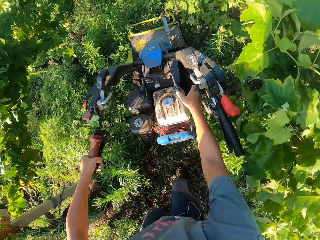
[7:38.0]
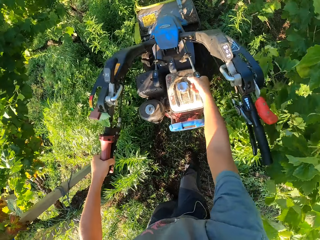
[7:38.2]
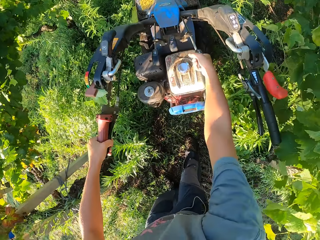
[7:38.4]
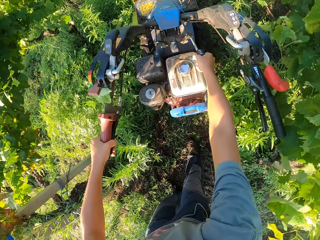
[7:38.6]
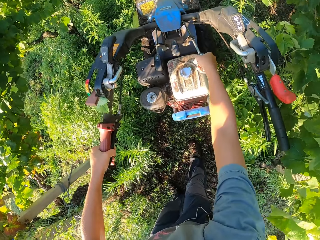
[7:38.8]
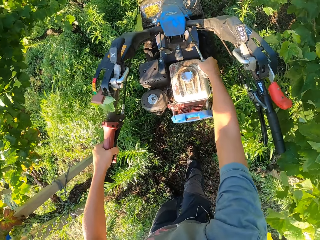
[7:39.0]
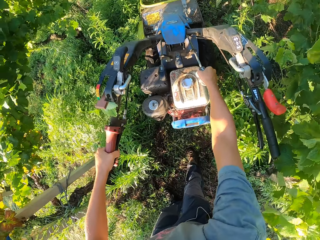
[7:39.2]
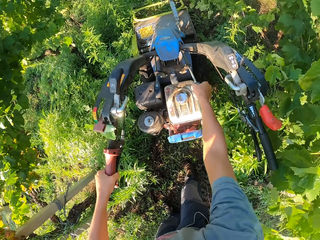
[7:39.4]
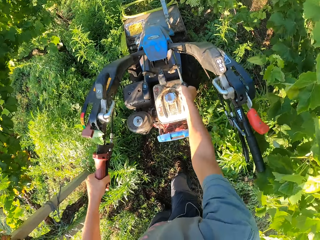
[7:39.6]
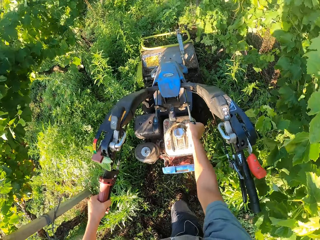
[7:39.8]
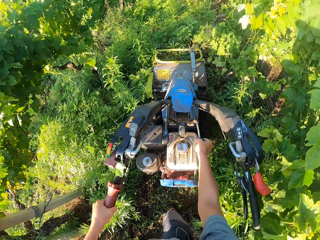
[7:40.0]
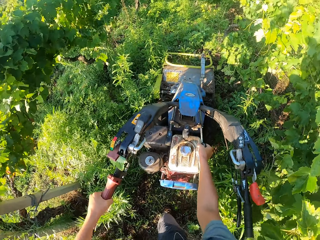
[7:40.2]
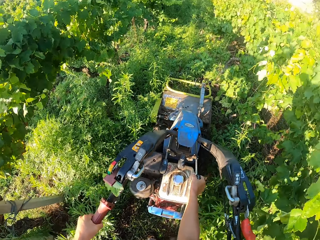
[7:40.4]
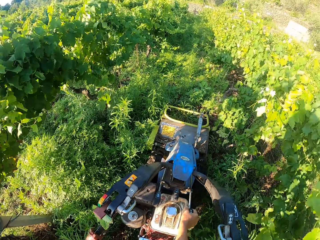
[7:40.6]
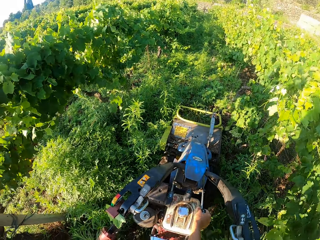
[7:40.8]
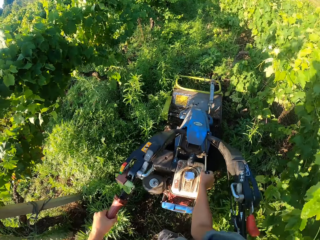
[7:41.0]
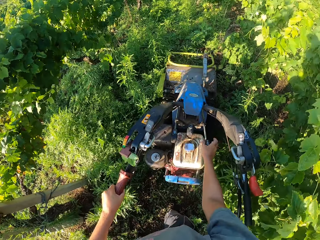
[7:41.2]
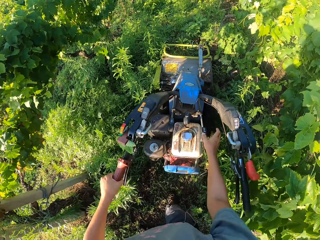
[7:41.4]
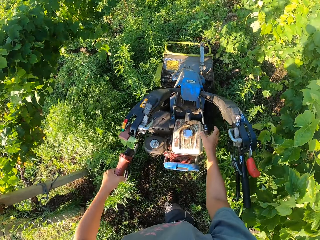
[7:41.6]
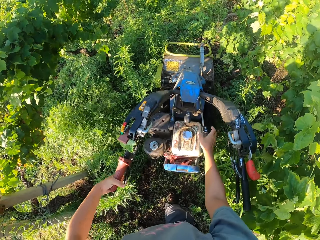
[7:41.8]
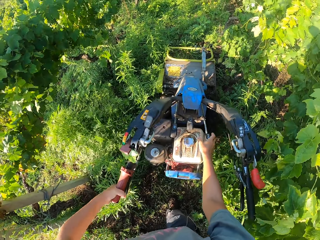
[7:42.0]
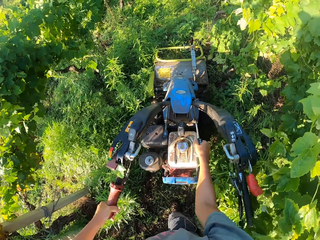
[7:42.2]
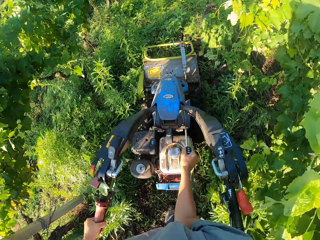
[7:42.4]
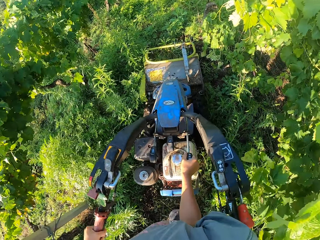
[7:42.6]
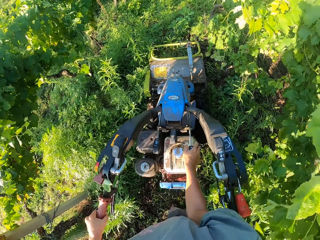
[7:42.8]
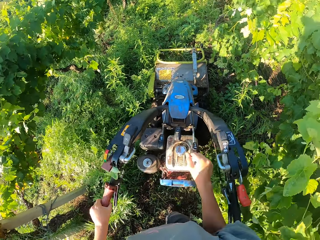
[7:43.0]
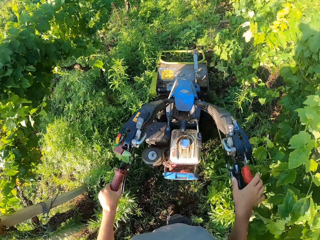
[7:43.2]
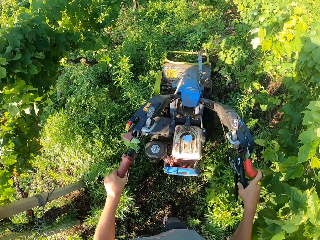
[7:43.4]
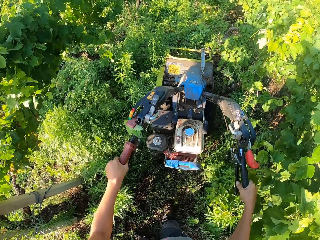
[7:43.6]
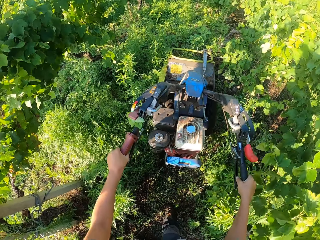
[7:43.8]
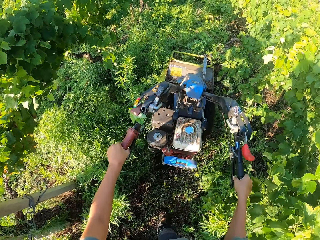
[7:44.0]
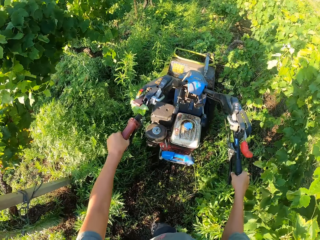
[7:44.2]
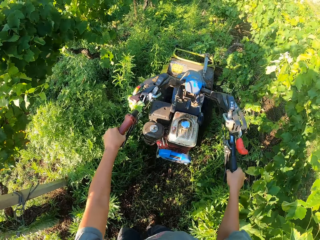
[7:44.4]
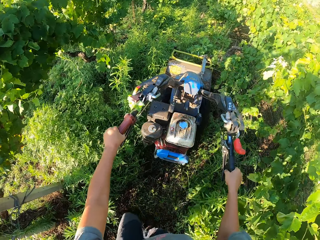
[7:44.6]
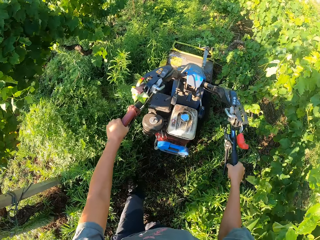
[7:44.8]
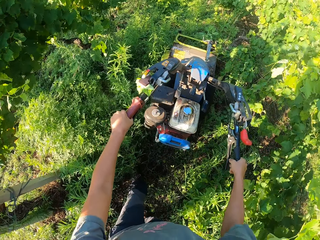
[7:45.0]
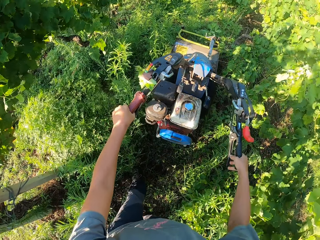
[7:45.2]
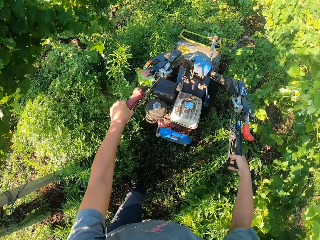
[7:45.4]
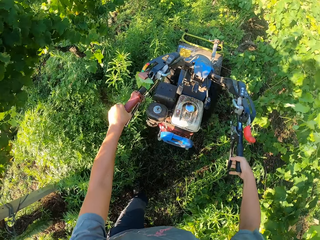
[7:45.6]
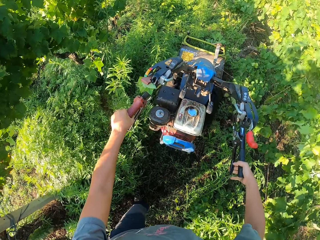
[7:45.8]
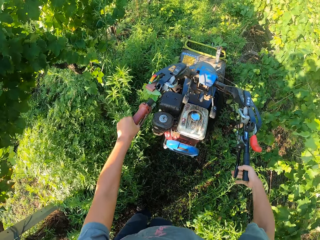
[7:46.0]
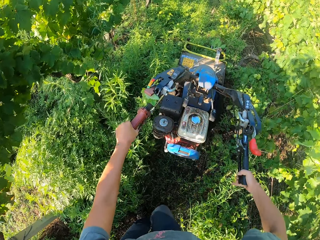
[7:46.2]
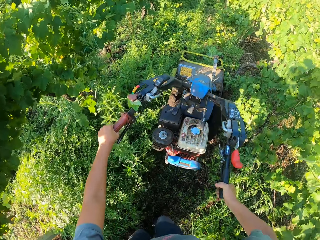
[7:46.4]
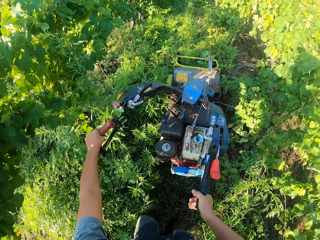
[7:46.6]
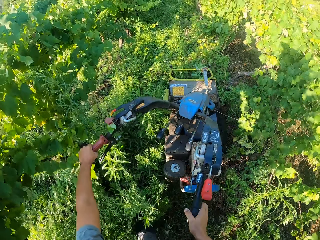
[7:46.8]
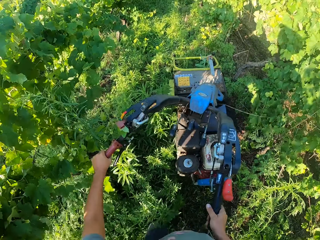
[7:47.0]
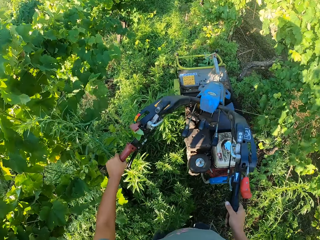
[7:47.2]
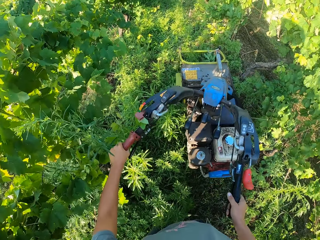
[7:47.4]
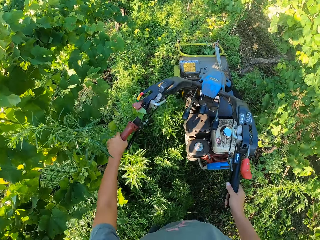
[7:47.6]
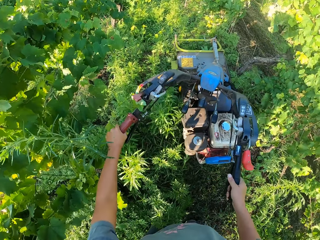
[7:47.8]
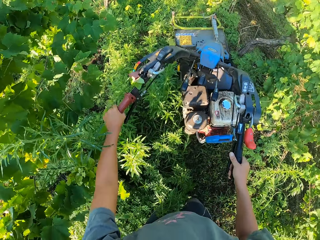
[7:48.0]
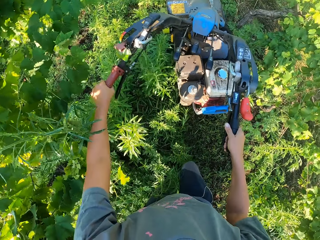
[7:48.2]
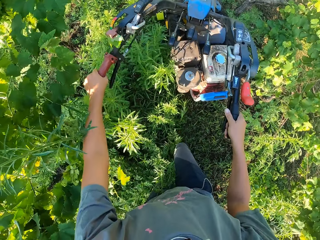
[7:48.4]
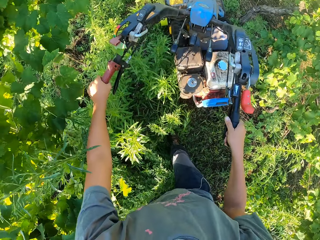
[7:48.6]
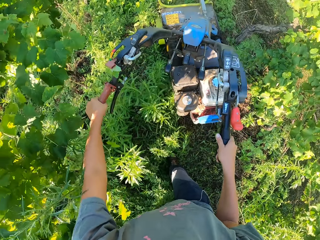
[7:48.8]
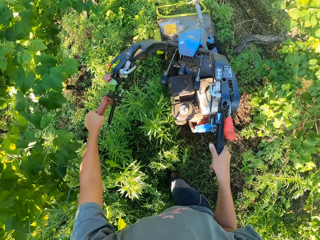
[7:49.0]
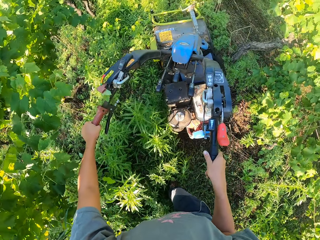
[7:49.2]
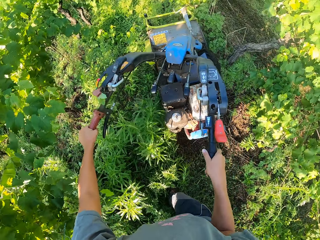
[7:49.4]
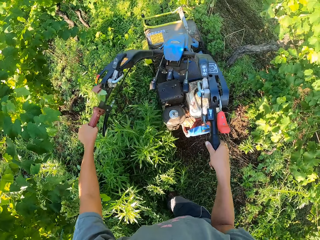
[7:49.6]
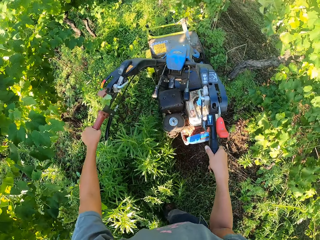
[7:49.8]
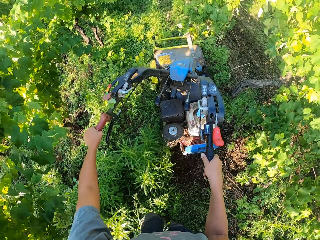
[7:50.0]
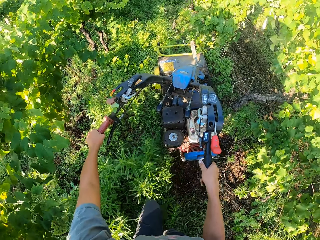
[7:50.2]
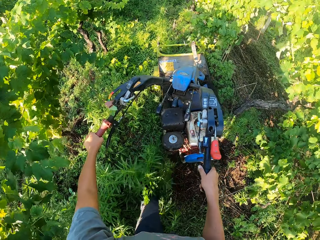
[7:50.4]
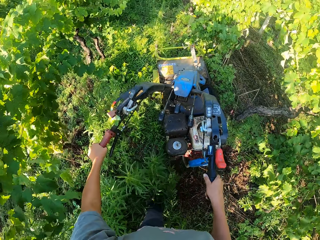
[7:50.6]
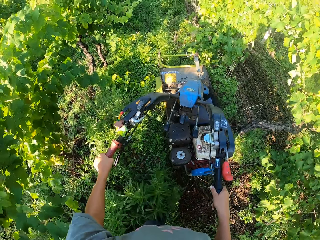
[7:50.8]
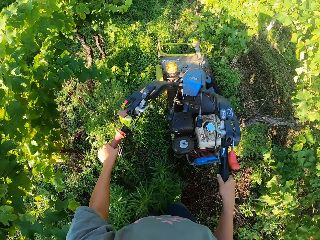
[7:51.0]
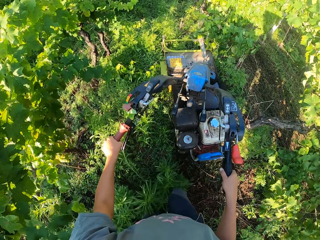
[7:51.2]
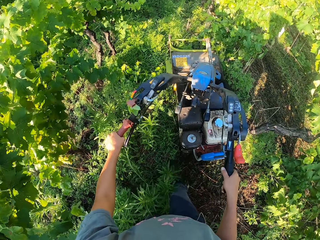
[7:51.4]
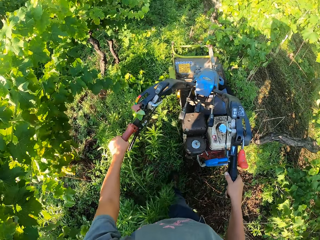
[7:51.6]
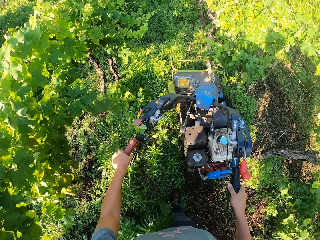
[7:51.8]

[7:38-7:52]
The camera wearer stops cutting the grass. He removes his hand from the bush mower handle. He pulls the gear. He turns the lever on the lawn mower. He removes his hand from the gear. He presses the clutch lever of the lawn mower. He pulls the gear. He turns the lever on the lawn mower. He removes his hand from the gear. He holds the bush mower handle. He drives the bush mower. He cuts the grass on a lawn with the lawn mower. He presses the clutch lever of the lawn mower. He pushes plants aside with his body.

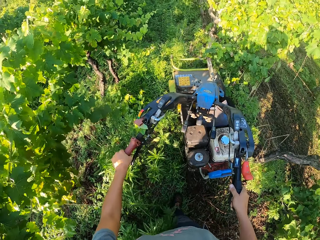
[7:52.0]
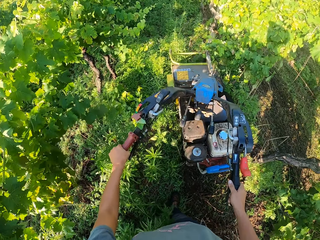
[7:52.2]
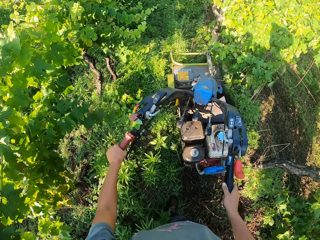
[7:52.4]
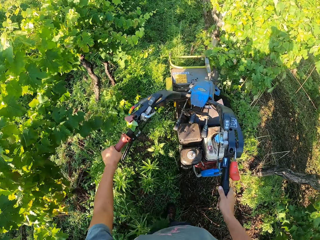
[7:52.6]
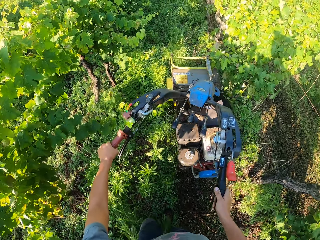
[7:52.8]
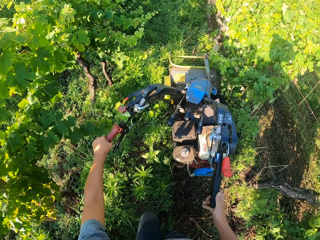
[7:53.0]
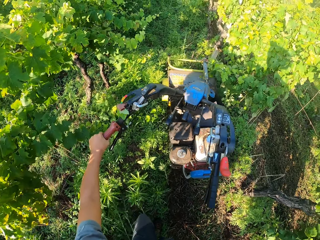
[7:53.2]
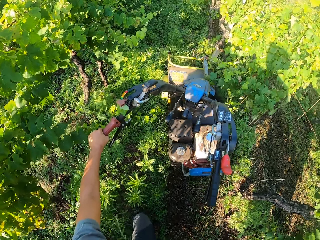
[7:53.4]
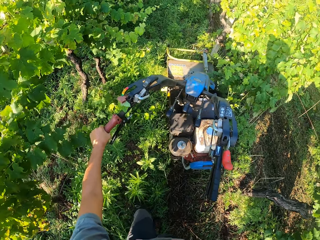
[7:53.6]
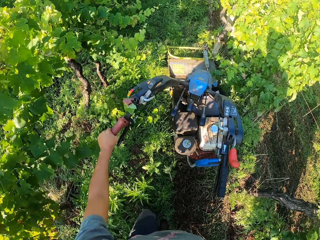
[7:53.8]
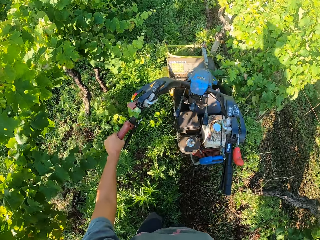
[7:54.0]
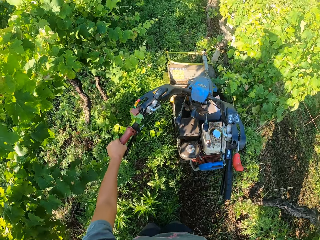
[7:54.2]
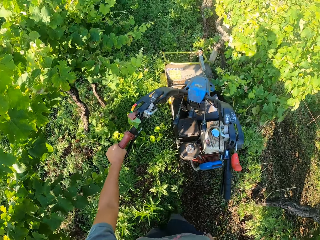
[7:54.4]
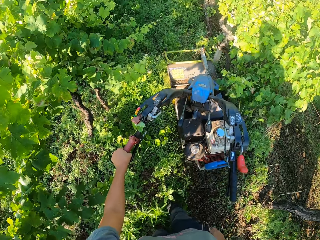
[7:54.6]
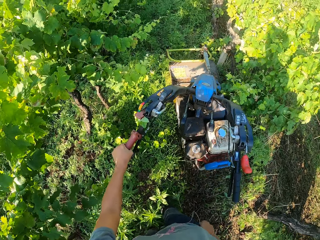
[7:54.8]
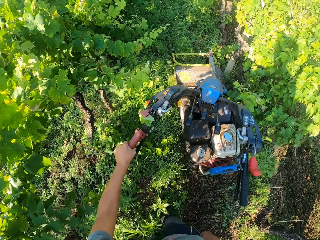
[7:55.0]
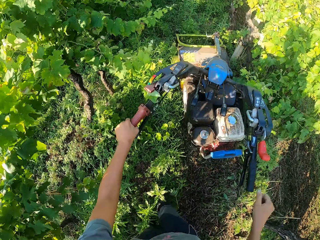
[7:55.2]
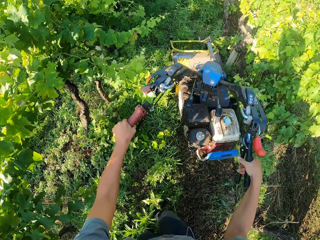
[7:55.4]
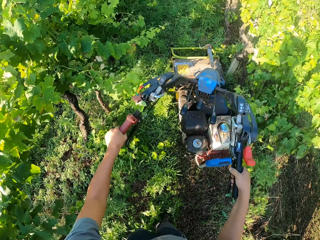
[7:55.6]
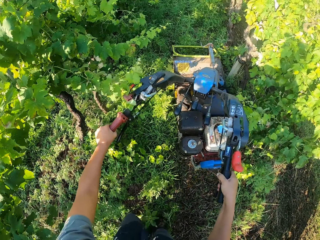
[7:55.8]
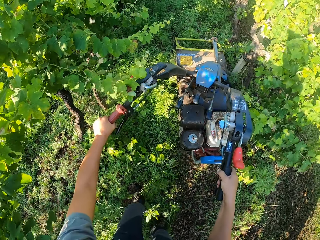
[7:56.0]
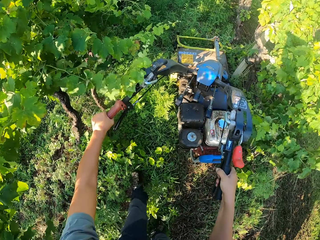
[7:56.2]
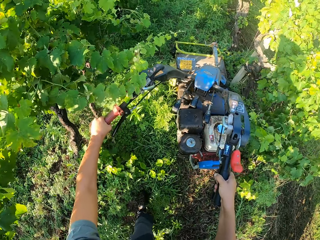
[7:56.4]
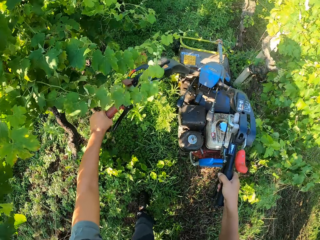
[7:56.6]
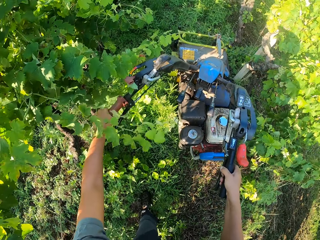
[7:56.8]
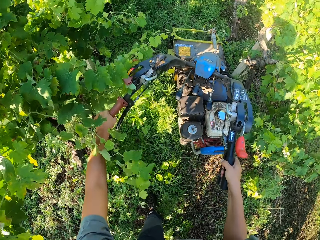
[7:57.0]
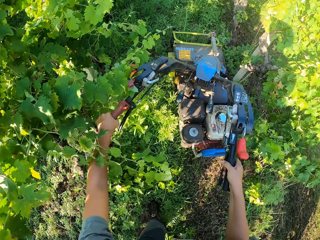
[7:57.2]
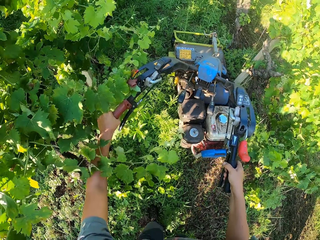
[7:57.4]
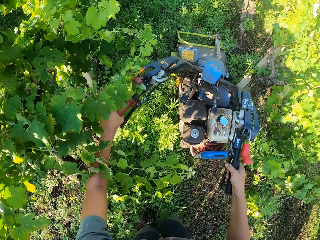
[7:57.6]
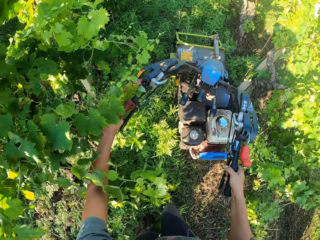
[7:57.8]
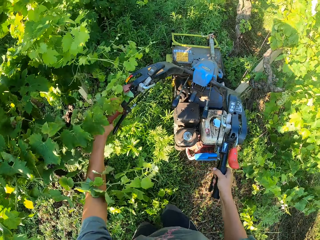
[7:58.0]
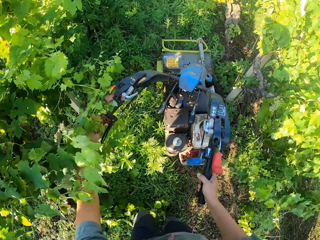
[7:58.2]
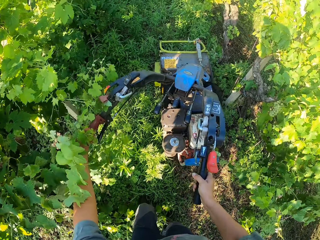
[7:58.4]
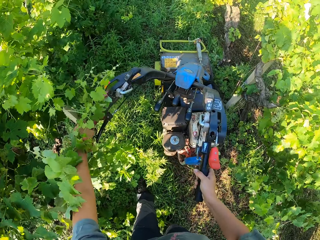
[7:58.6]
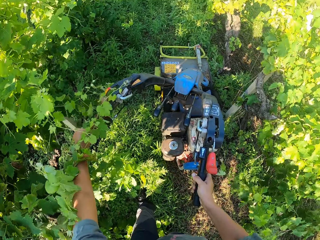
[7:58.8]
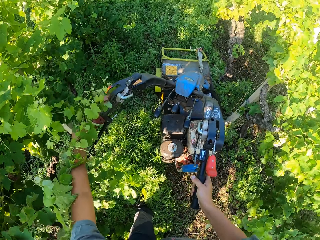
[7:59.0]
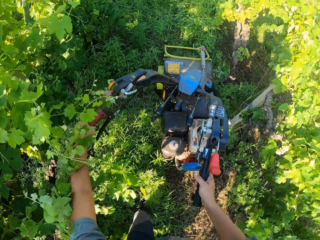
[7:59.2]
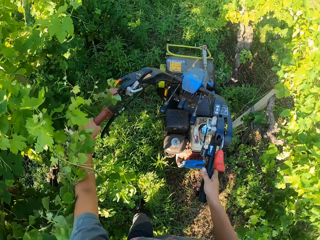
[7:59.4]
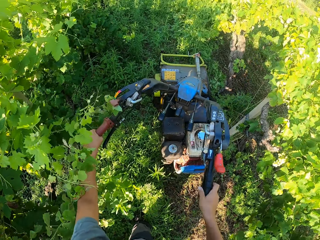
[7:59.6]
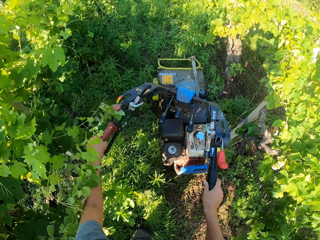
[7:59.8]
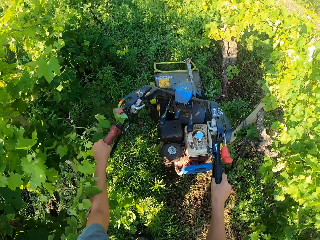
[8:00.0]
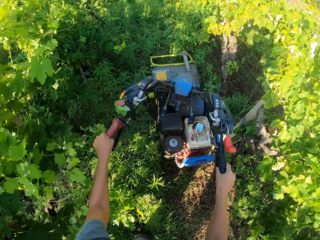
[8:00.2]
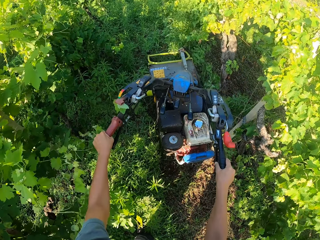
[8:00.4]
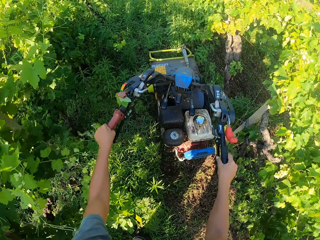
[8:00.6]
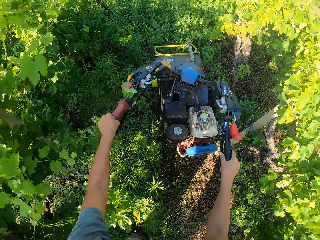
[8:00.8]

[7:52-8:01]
The camera wearer removes his hand from the bush mower handle. He touches his phone in his pant pocket. He holds the bush mower handle.
